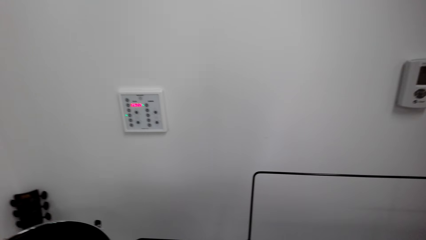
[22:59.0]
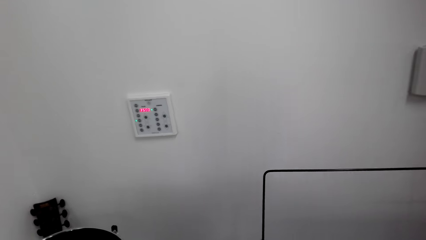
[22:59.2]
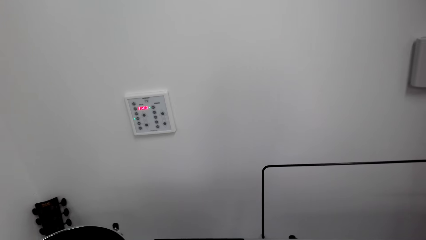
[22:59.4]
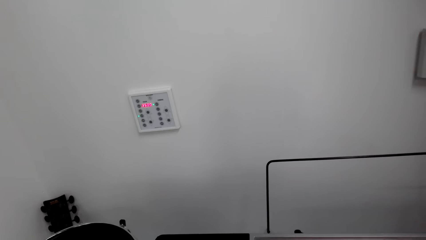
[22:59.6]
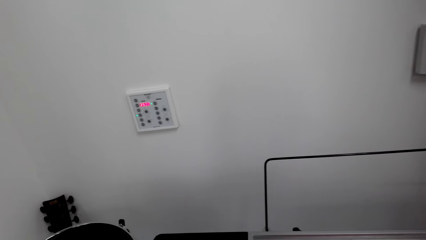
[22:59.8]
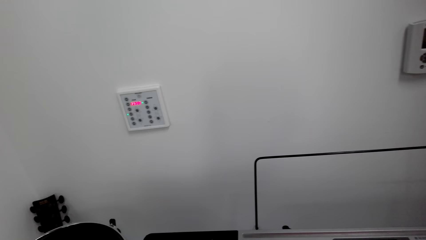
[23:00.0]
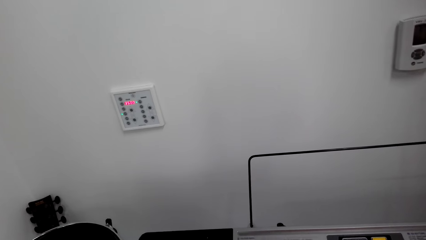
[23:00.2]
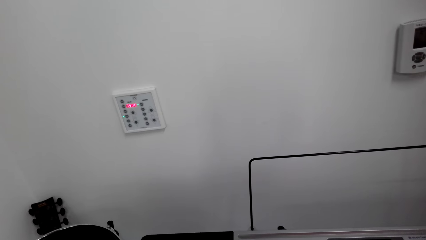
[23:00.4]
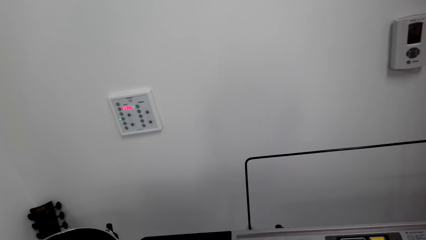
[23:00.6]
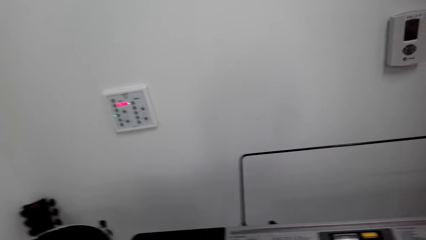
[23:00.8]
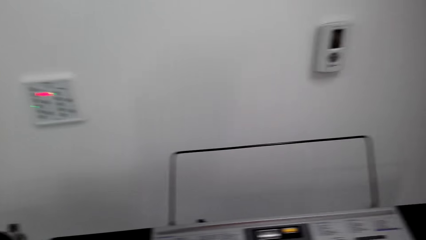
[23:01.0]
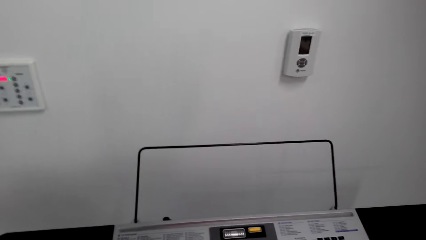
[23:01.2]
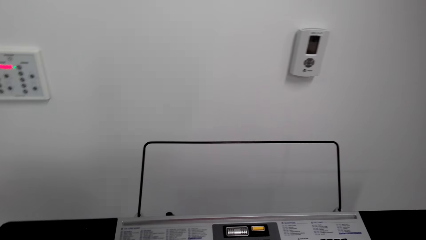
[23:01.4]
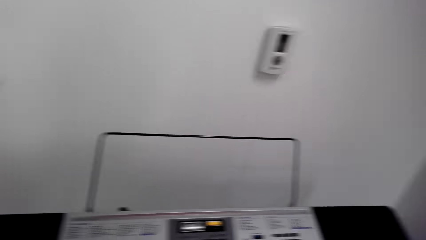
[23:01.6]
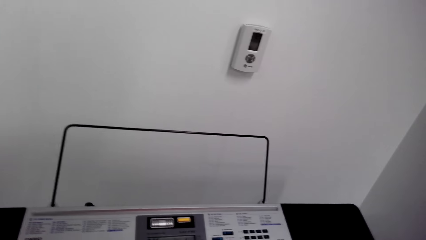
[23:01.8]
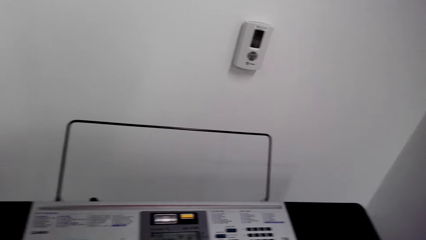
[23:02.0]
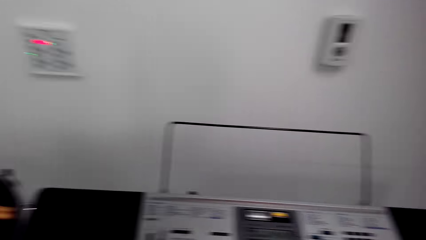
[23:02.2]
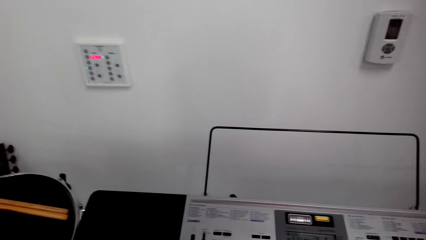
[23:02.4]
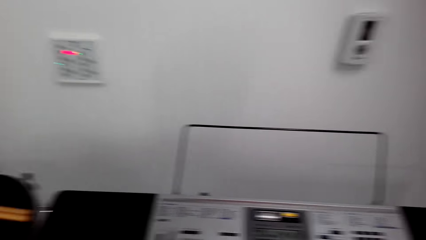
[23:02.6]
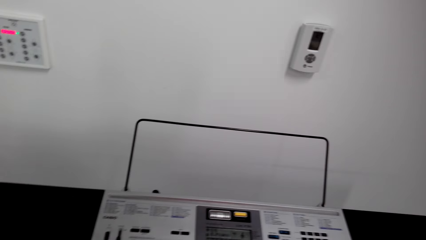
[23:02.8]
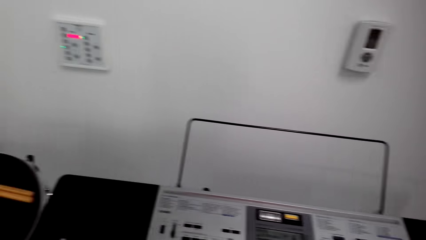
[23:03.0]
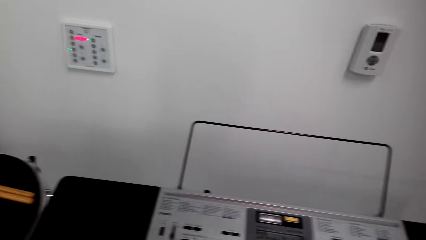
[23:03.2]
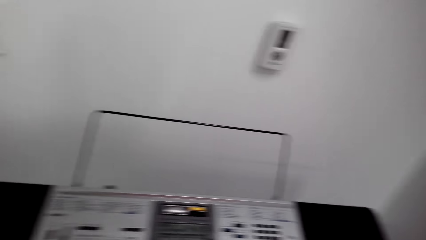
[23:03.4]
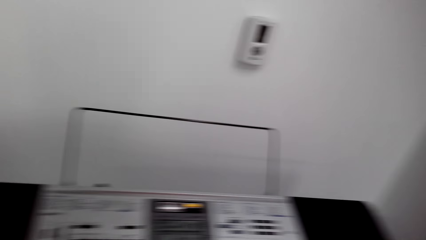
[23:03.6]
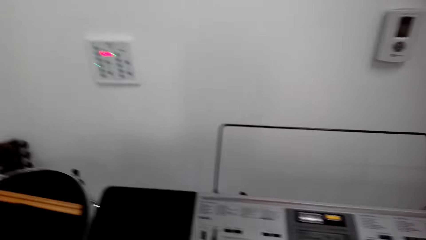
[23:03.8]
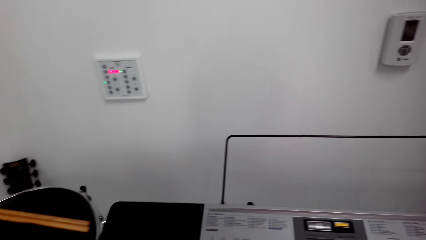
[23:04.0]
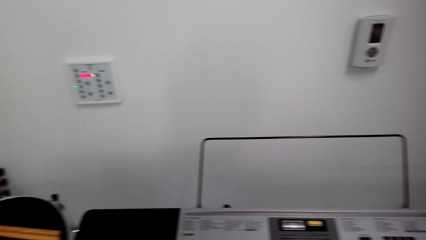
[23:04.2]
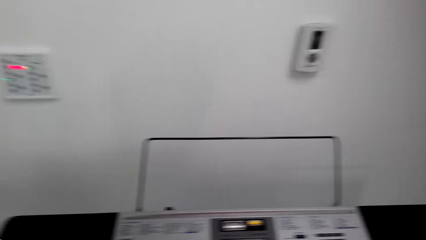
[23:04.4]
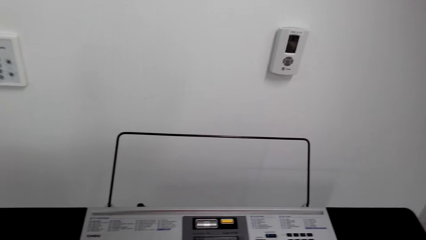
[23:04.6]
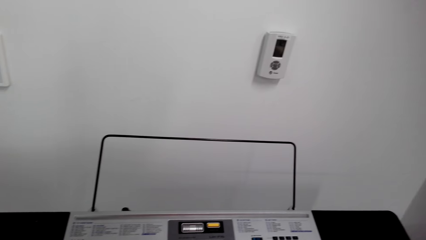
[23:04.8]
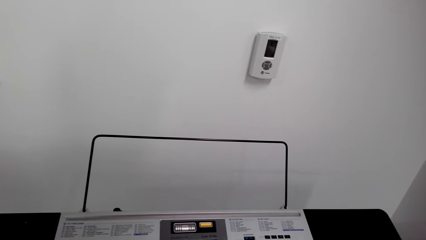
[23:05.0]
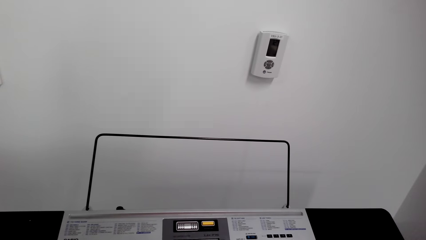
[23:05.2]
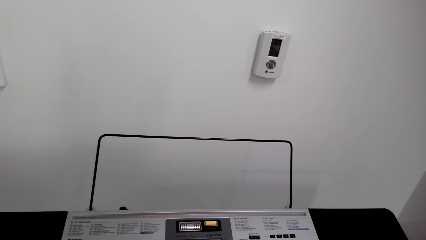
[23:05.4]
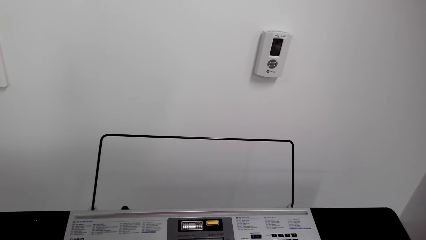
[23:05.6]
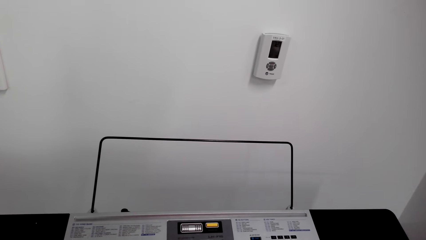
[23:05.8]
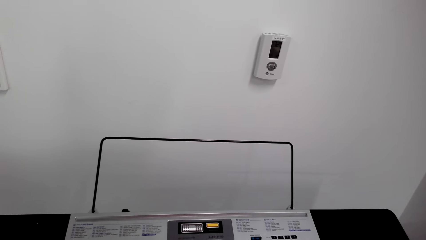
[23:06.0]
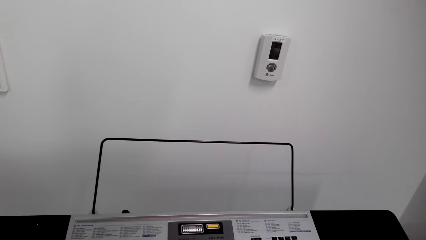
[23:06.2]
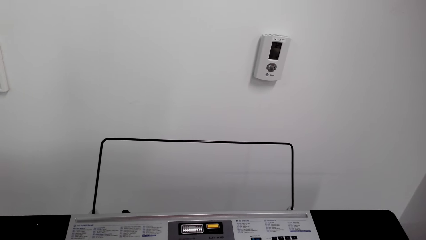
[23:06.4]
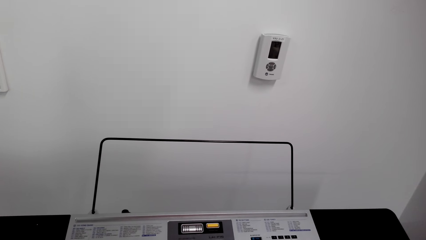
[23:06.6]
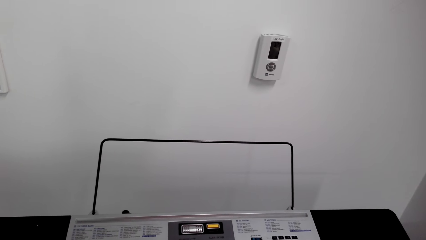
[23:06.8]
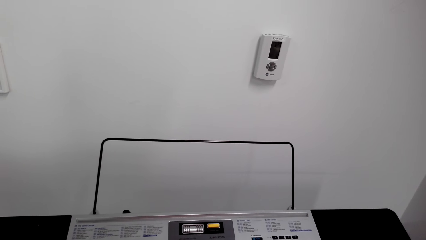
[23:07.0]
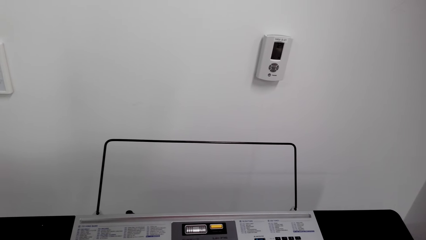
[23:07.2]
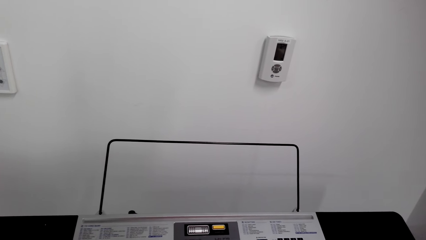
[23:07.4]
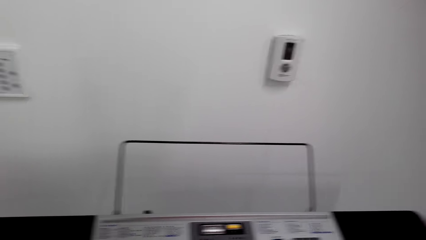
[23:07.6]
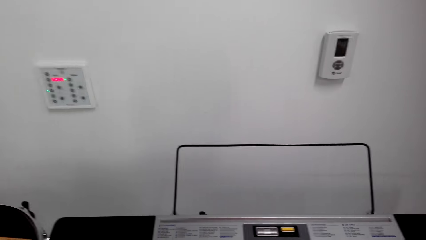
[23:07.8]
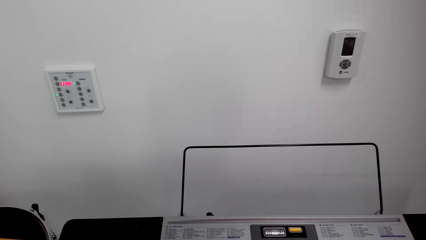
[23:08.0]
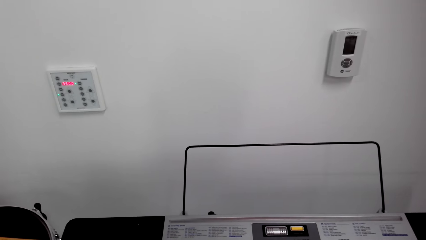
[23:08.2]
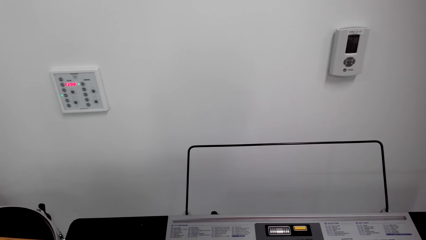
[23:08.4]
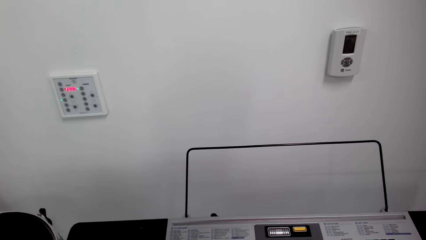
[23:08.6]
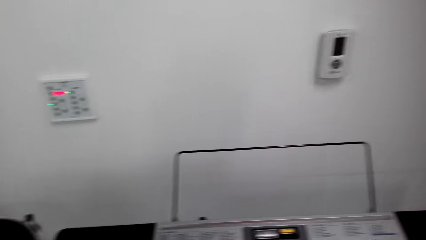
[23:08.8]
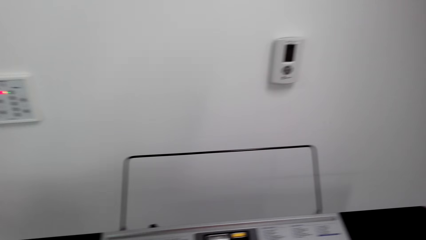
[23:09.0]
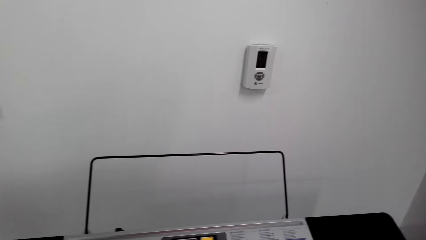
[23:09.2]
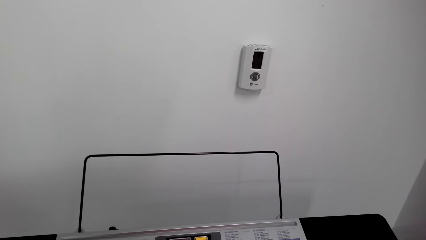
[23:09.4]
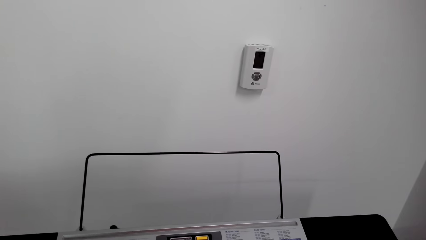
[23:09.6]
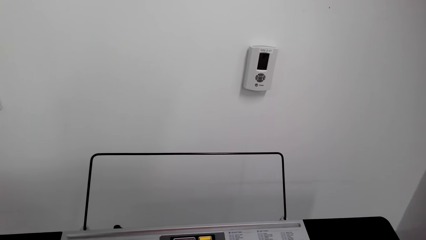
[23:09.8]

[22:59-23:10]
The camera wearer plays the piano. They look around. They play the piano.

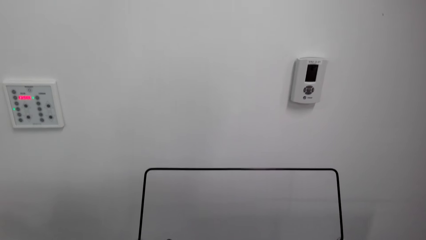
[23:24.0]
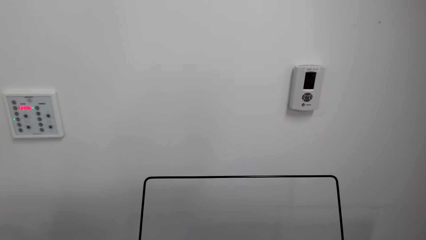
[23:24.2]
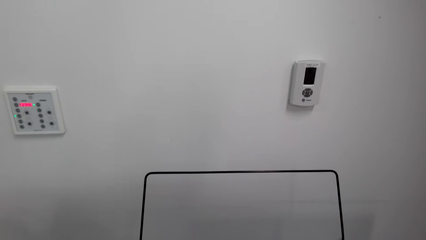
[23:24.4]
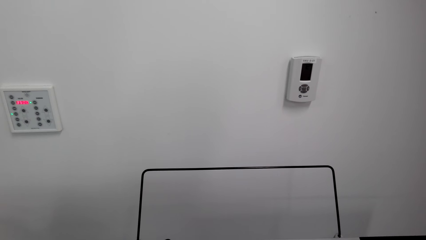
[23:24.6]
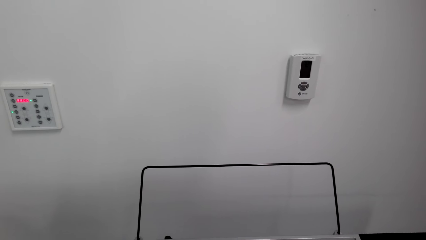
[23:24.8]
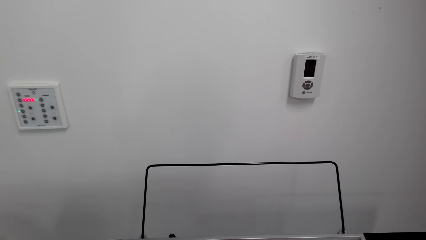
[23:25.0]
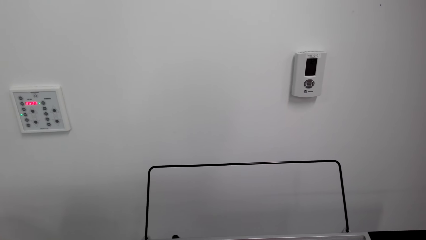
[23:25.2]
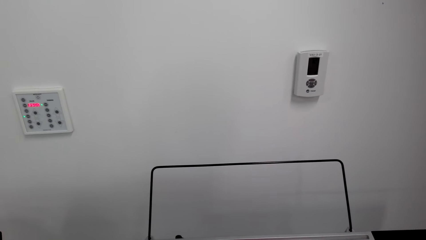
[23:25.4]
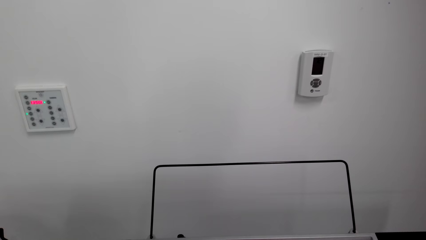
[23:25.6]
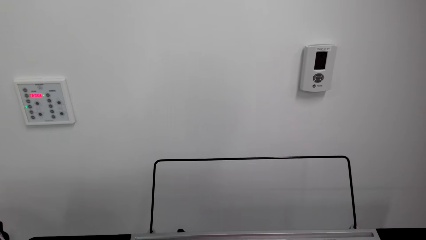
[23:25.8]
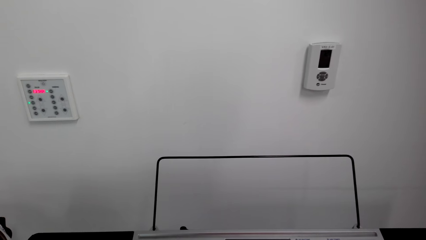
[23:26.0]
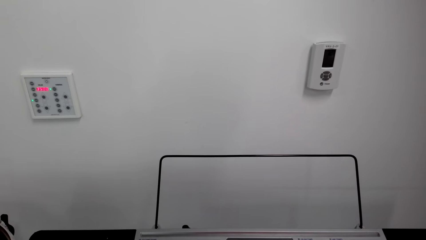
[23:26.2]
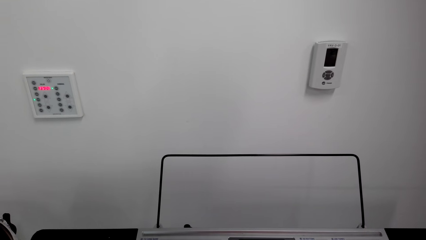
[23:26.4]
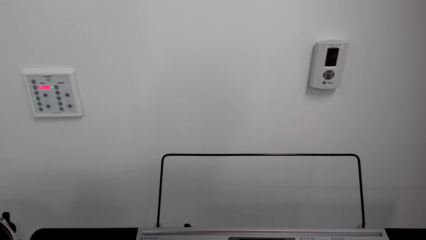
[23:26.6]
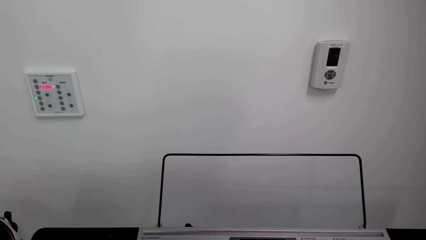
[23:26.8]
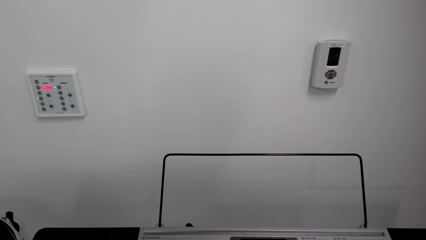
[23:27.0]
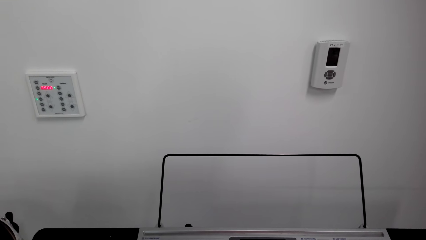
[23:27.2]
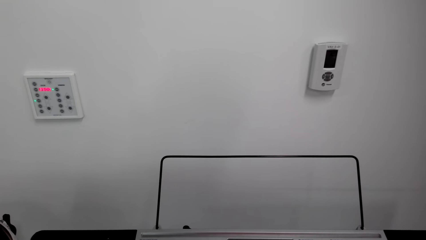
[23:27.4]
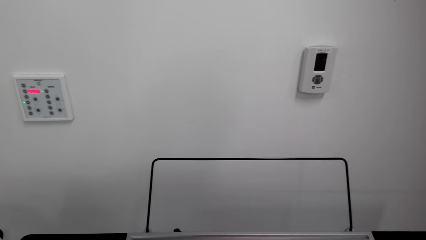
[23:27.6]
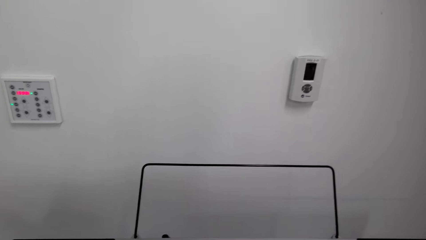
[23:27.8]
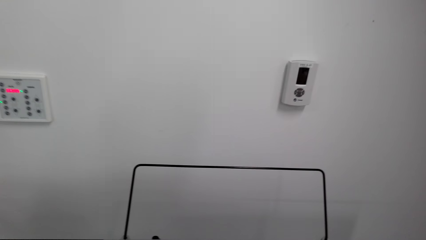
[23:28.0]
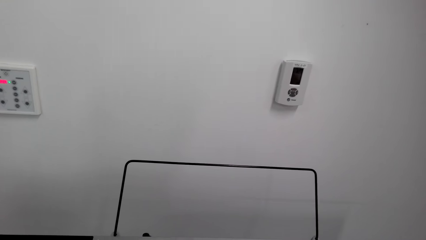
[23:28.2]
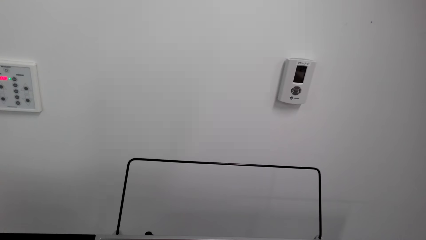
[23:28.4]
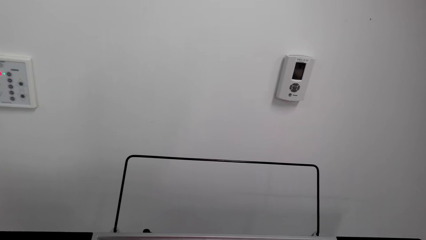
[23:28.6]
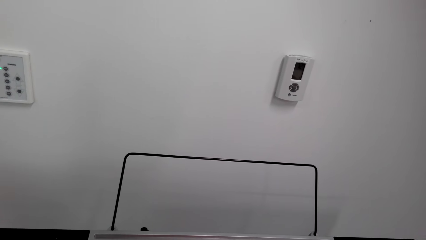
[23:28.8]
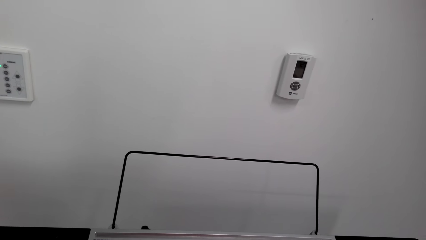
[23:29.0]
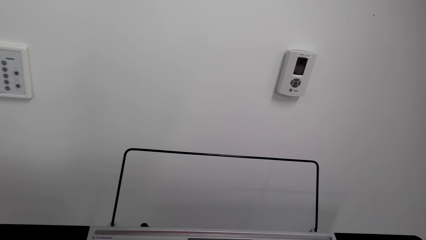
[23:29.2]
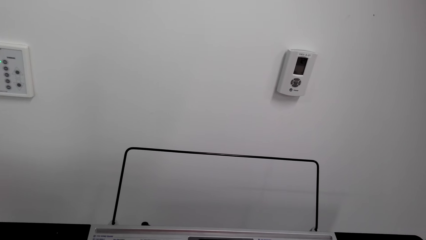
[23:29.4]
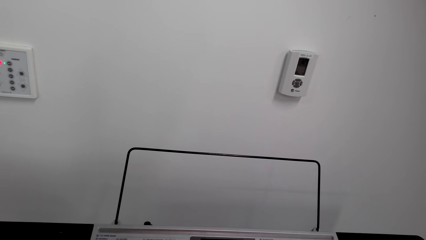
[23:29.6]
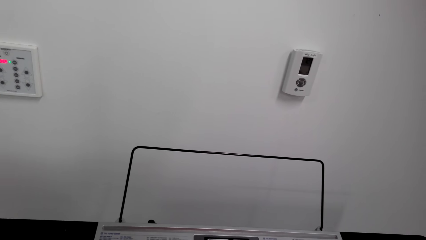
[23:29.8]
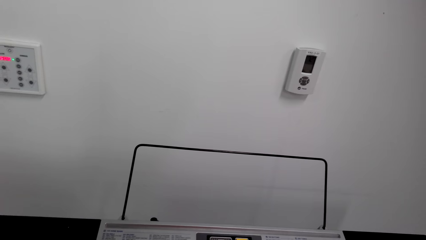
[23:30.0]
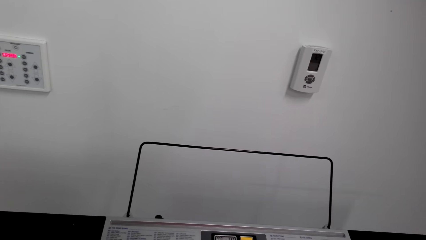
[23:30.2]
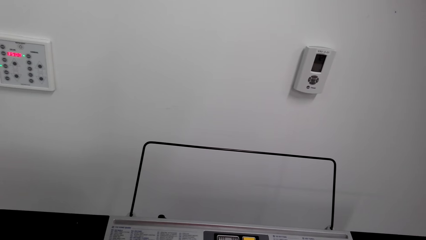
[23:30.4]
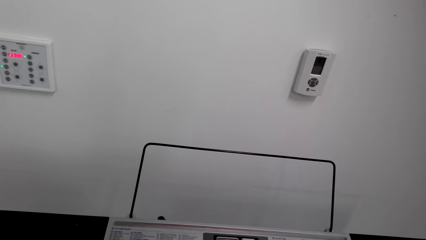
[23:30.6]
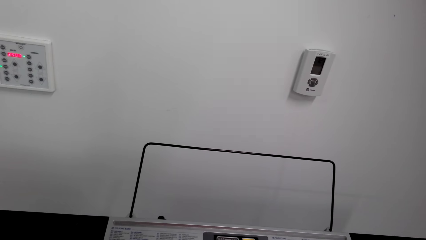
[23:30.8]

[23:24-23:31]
The camera wearer plays the piano.
